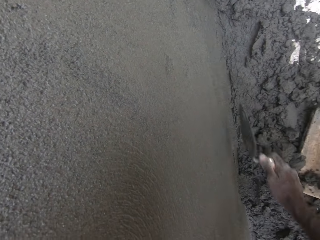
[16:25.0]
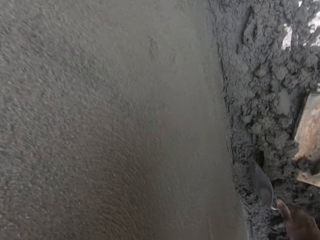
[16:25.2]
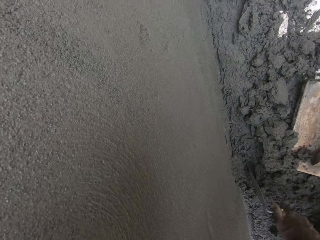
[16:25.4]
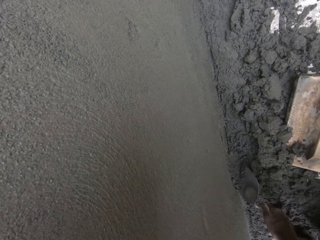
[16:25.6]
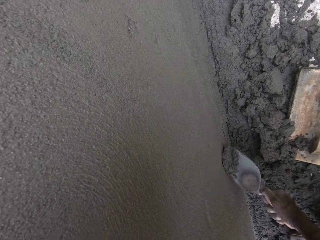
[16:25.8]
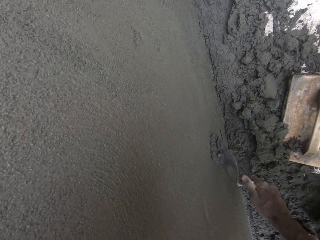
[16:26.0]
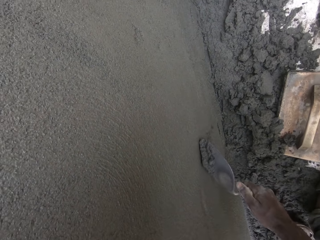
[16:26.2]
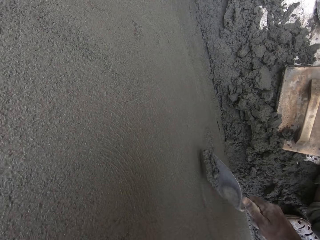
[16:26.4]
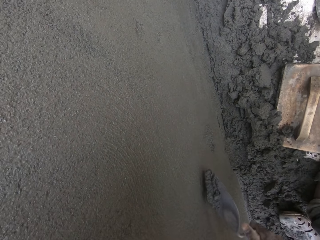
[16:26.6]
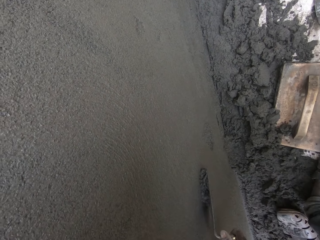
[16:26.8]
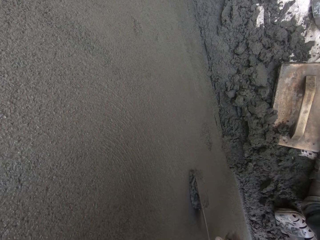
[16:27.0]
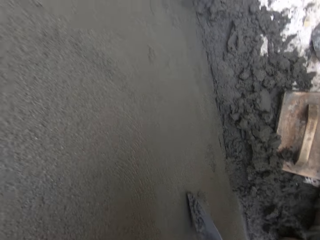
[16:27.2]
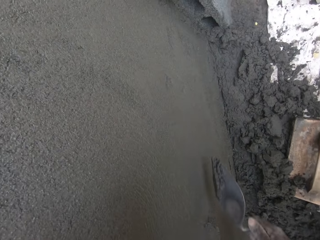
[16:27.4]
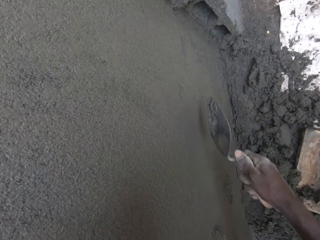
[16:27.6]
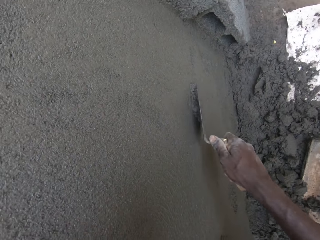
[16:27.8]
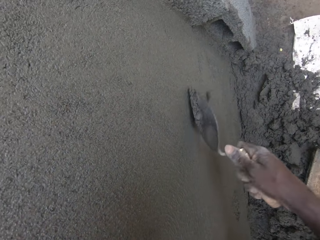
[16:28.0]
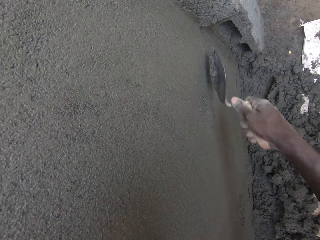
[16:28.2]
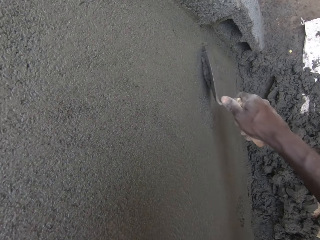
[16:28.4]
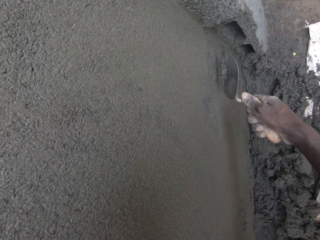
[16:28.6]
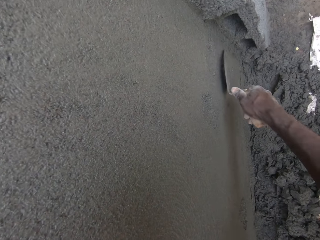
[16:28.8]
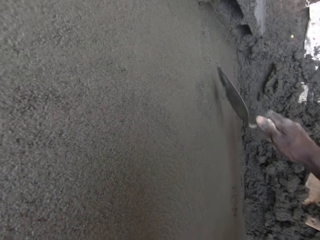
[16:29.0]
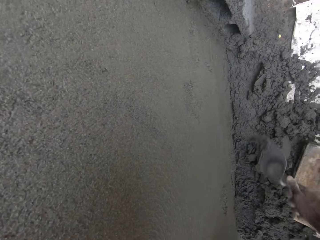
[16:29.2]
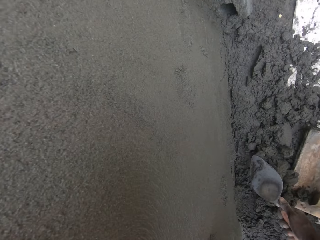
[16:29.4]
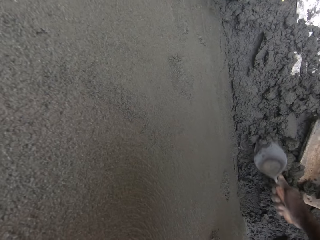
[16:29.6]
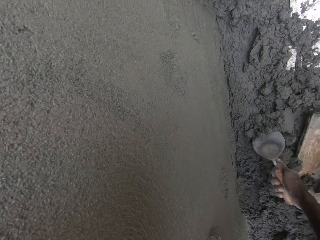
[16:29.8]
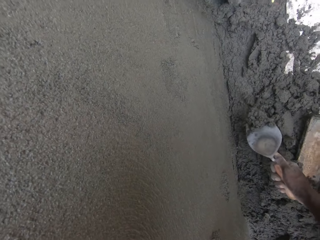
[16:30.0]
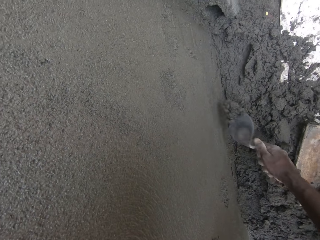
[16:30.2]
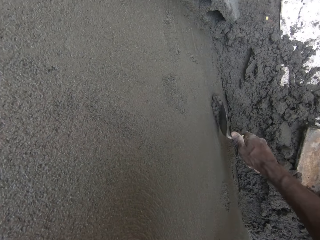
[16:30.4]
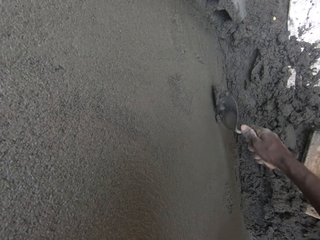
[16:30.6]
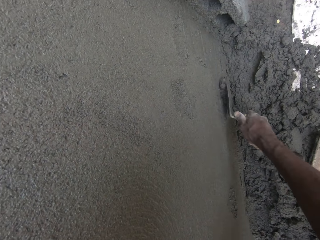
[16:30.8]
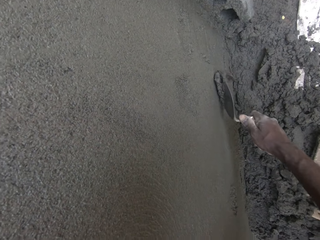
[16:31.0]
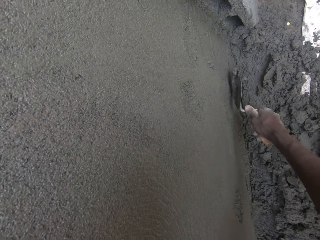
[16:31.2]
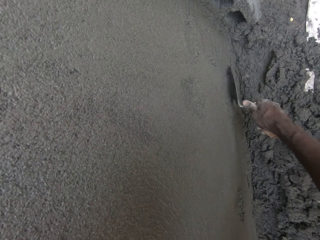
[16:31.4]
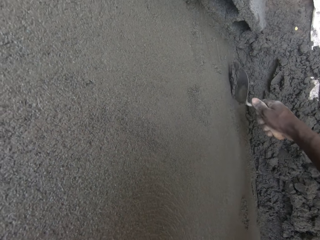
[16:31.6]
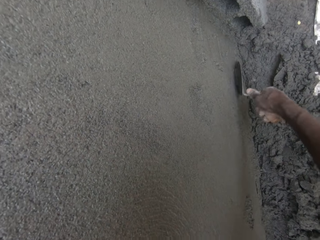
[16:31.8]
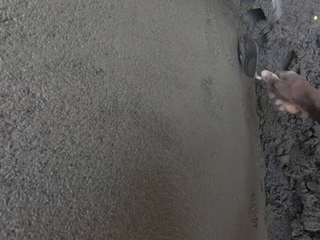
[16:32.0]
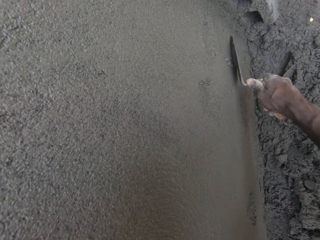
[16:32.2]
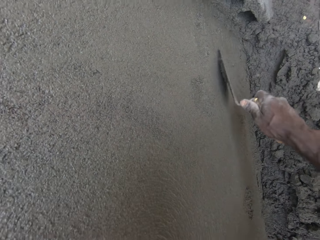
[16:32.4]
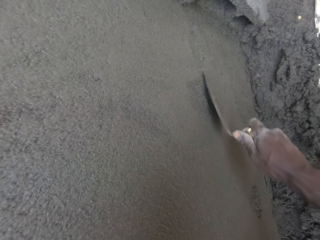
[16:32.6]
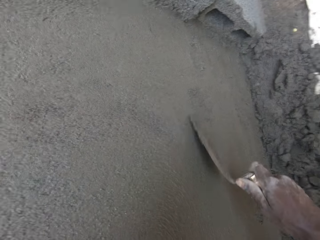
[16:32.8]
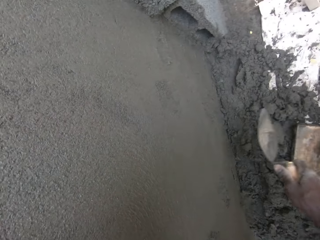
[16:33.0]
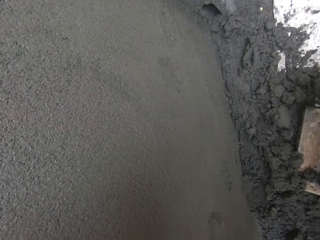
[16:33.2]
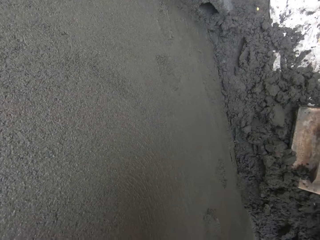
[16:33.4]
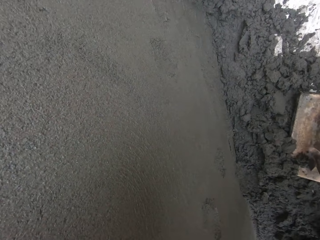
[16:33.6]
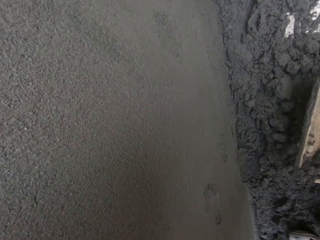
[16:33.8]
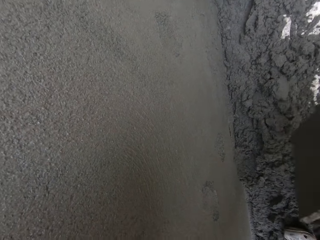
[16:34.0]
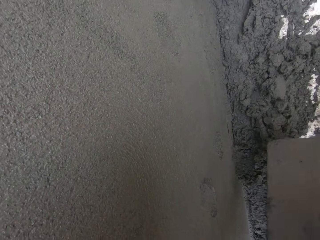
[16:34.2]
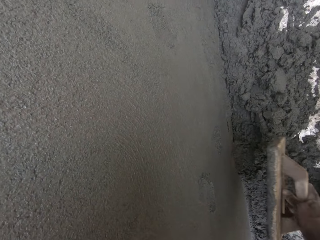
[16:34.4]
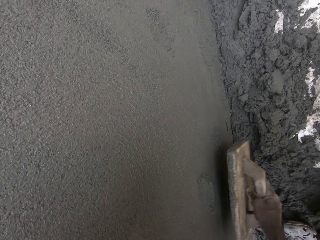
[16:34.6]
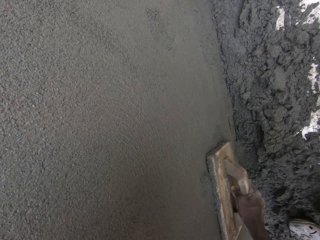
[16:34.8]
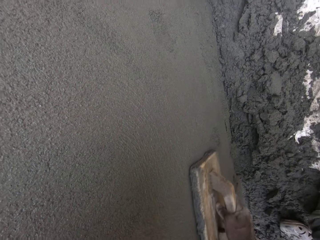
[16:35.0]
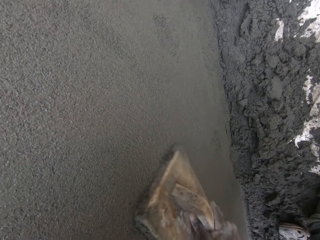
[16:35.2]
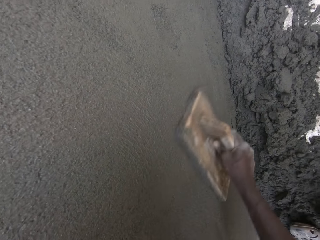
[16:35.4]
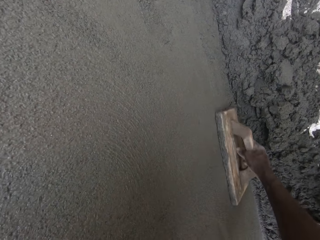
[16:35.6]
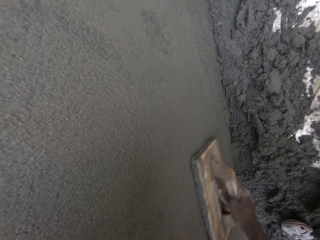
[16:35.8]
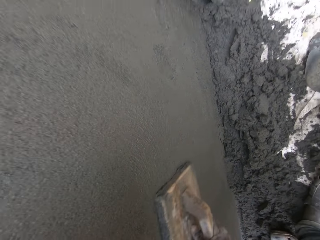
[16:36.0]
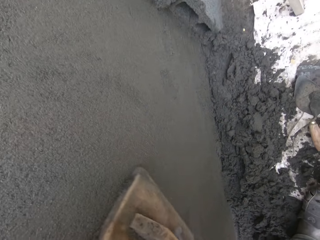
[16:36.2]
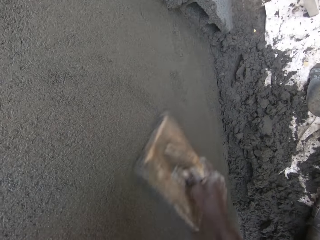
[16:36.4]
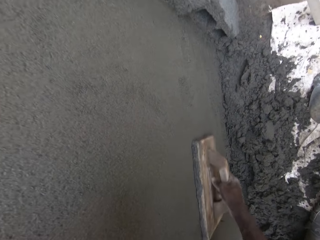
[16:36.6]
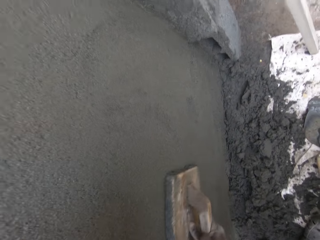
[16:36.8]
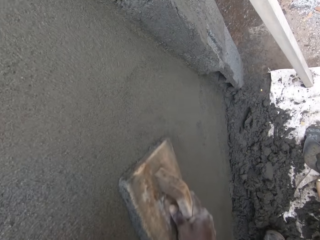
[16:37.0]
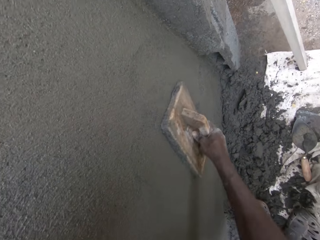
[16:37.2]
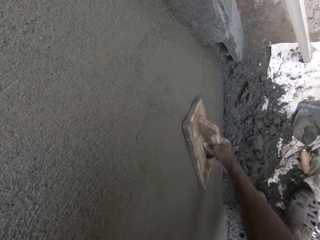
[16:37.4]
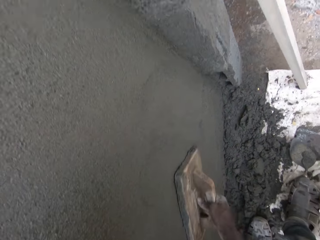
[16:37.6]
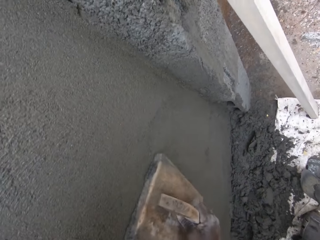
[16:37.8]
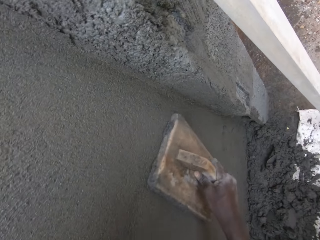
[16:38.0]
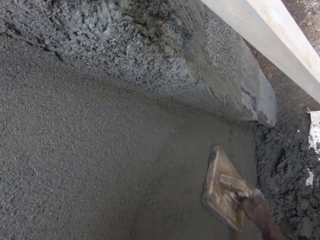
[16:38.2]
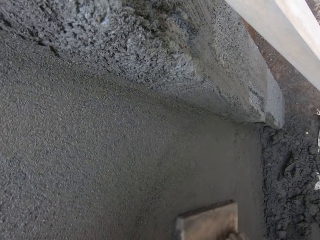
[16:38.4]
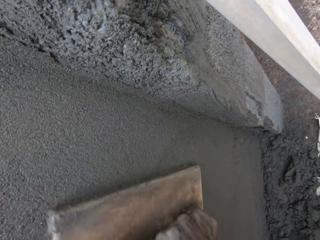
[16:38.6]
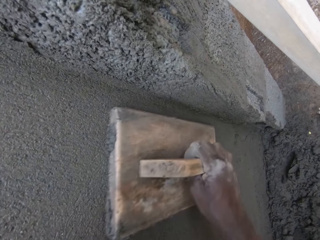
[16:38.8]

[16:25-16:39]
The camera wearer scoops the mortar and smears the mortar on the wall. He scoops the mortar and smears the mortar on the wall. He drops the hand trowel on the ground with his right hand. He picks up the wooden float from the ground with his right hand. He smoothens the wall with the wooden float in his right hand.

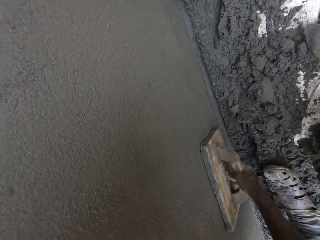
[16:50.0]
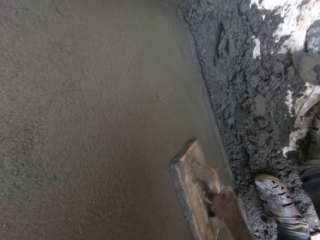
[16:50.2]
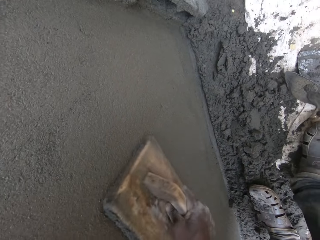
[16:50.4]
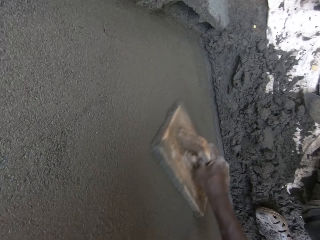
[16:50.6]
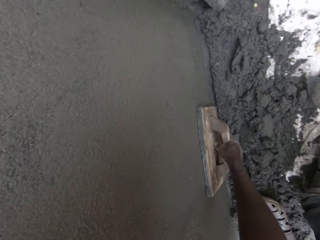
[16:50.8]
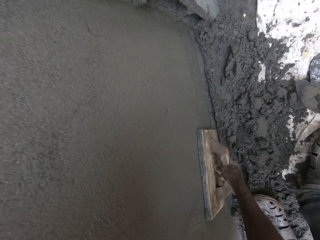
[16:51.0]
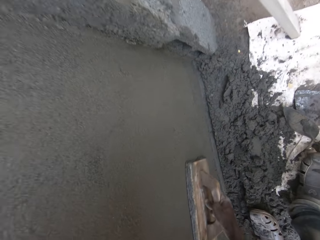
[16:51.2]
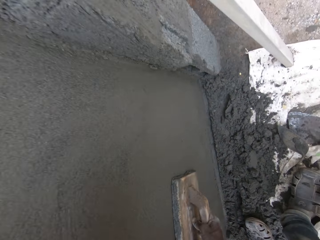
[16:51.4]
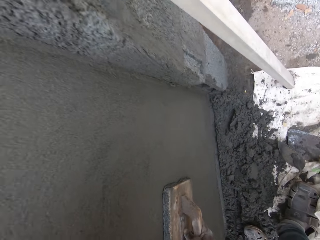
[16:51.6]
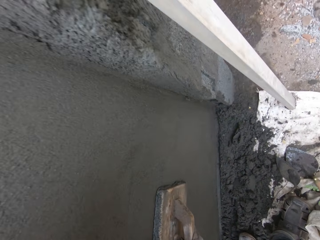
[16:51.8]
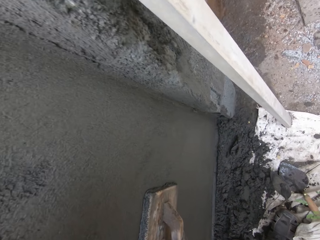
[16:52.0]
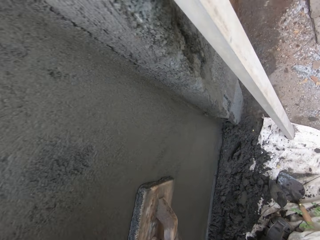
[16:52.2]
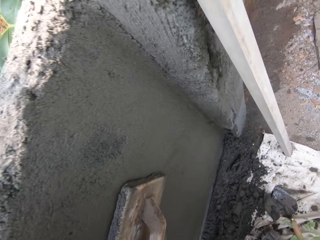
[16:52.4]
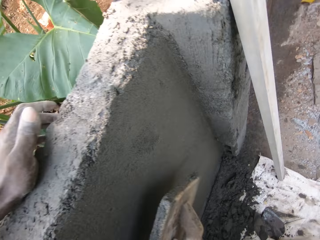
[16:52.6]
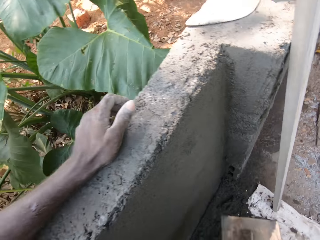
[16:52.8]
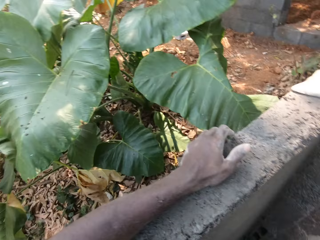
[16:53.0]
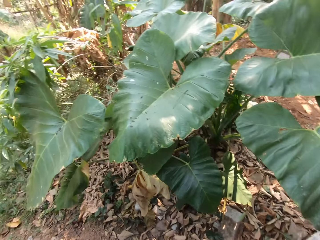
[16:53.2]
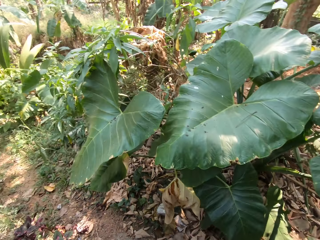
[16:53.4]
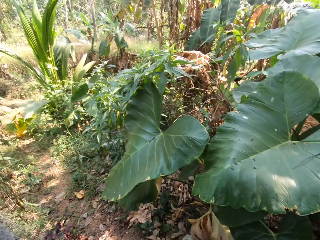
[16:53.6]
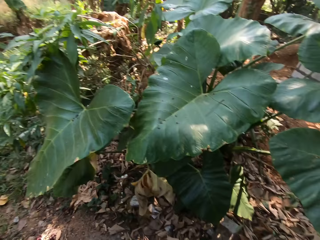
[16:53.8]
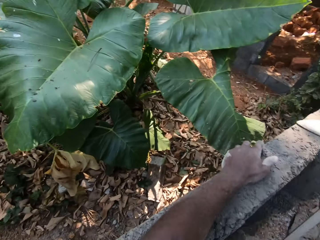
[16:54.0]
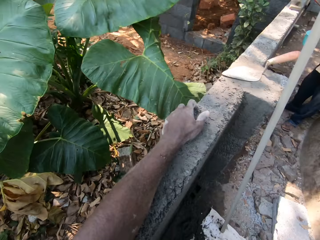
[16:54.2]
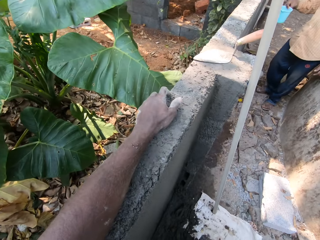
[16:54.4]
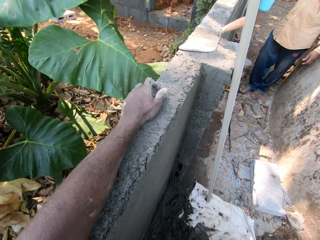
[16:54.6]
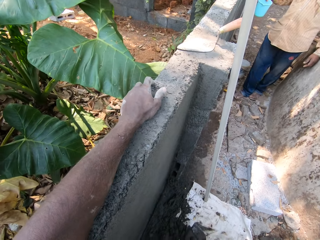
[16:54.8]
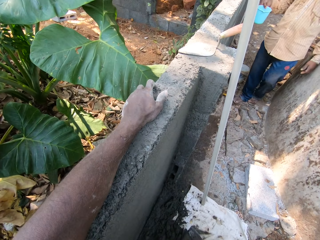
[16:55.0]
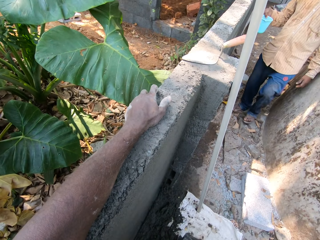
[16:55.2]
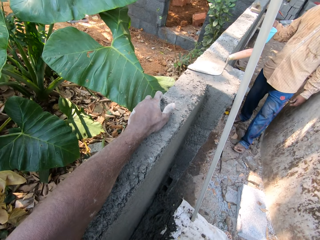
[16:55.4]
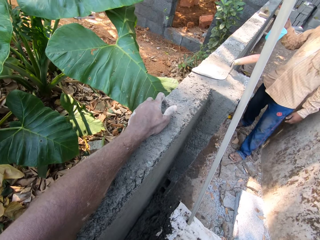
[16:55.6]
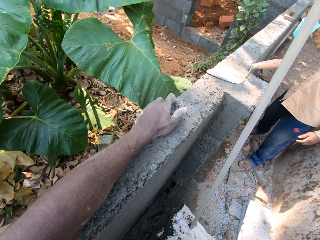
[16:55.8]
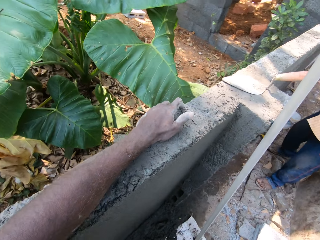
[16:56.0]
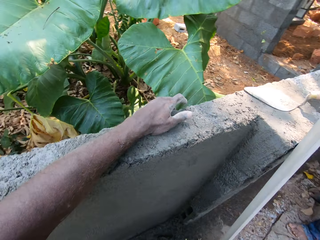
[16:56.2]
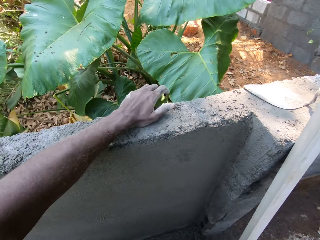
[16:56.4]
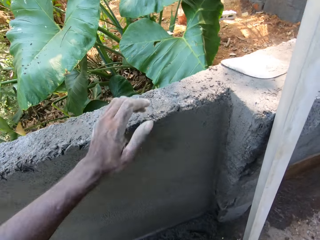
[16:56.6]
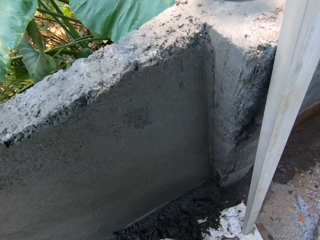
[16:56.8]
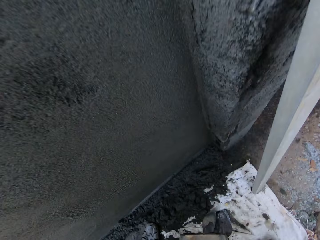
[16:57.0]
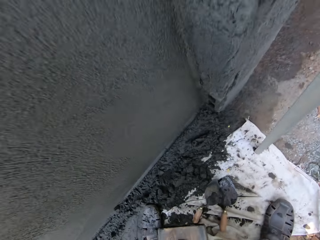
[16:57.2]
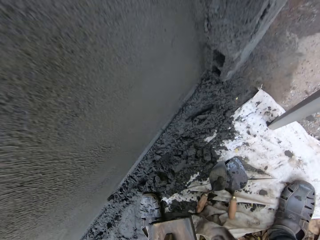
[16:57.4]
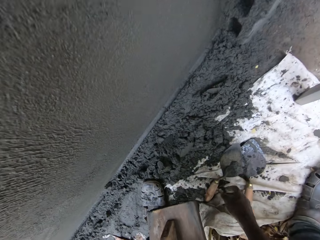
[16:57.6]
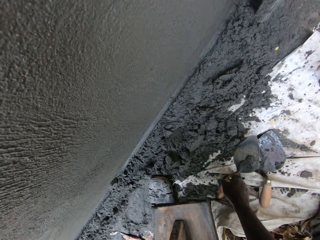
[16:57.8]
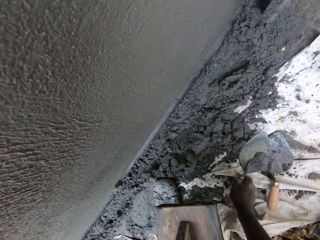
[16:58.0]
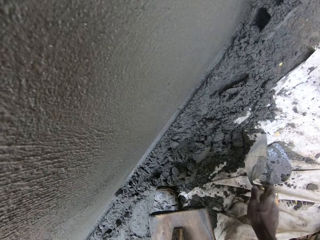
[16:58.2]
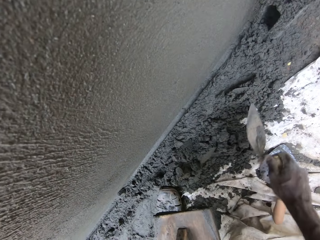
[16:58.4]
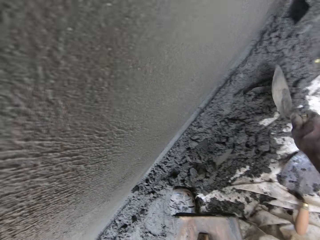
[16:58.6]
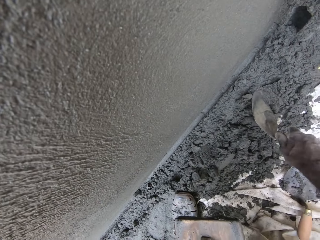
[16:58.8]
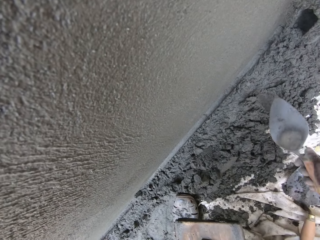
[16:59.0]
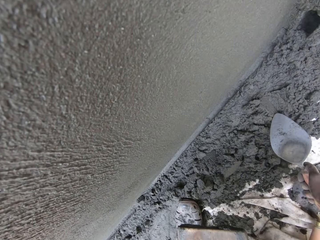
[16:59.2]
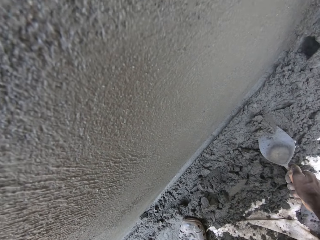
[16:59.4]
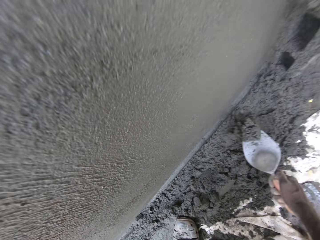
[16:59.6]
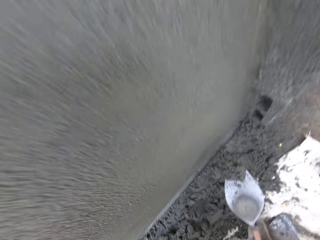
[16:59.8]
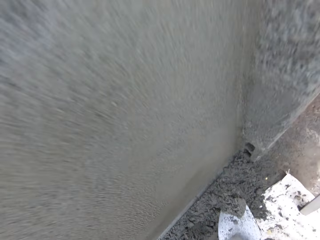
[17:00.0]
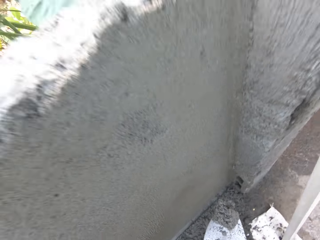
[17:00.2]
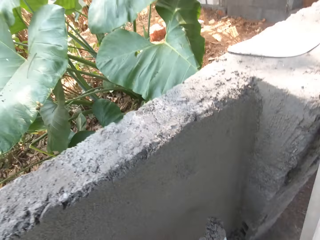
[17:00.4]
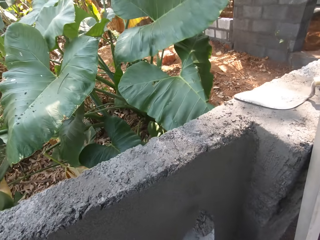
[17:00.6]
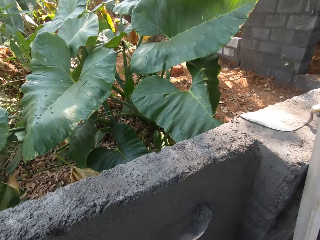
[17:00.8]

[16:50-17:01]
The camera wearer looks around the farm. He interacts with a person. He holds the wooden trowel with the left hand. He picks up the trowel from the ground with his right hand. He packs mortar on the ground with the trowel in his right hand. He interacts at the construction site and scoops the mortar.
